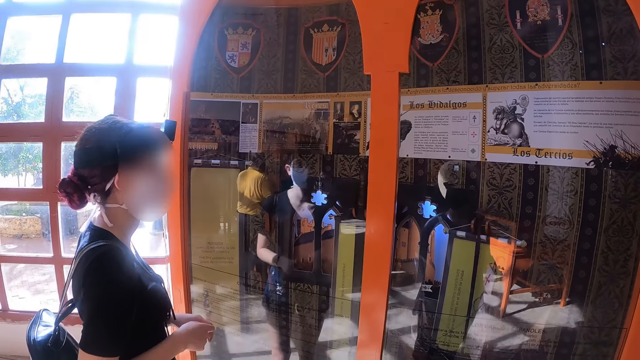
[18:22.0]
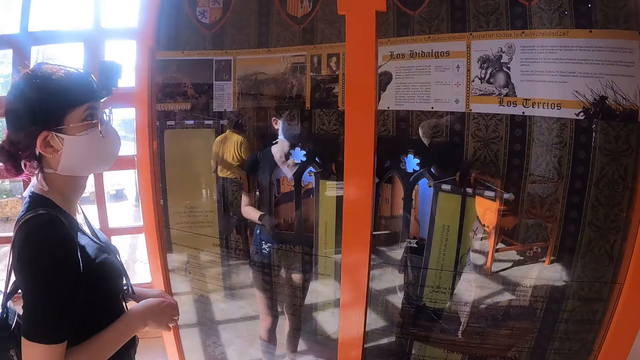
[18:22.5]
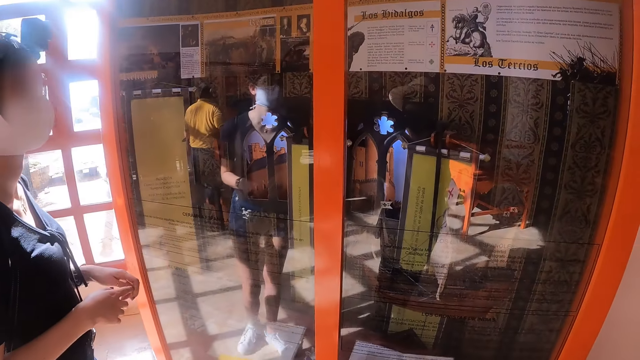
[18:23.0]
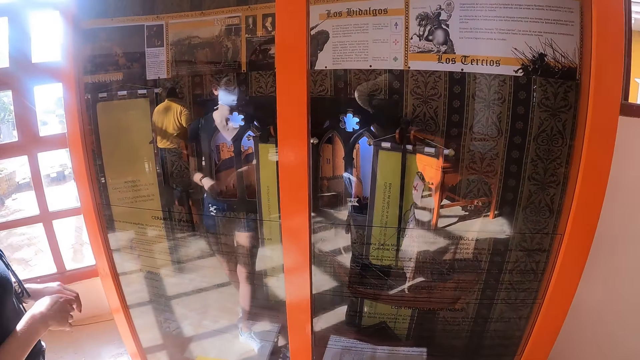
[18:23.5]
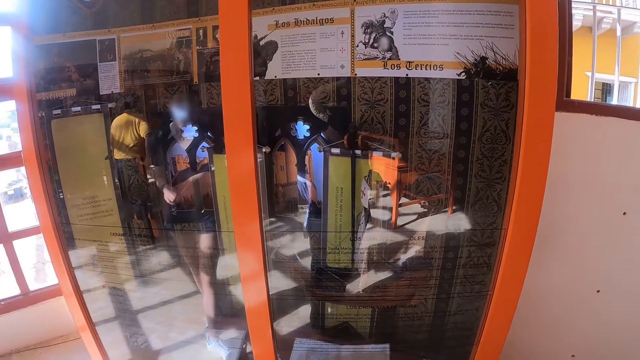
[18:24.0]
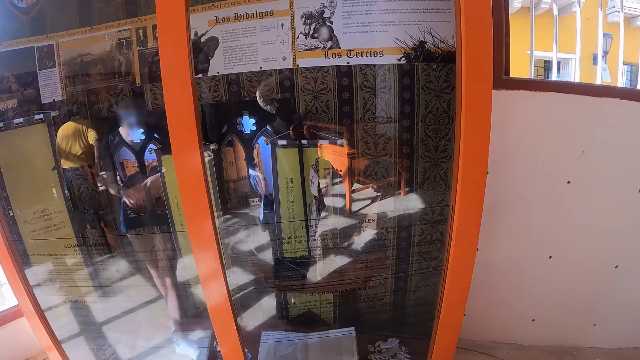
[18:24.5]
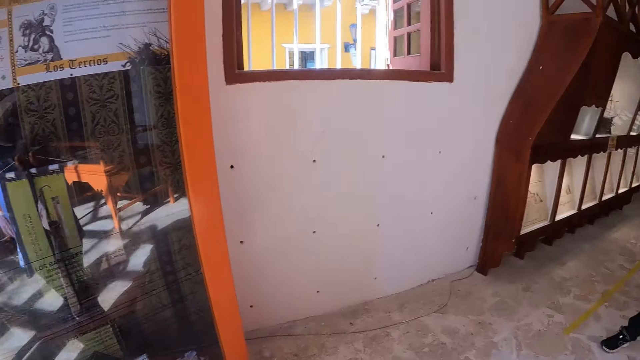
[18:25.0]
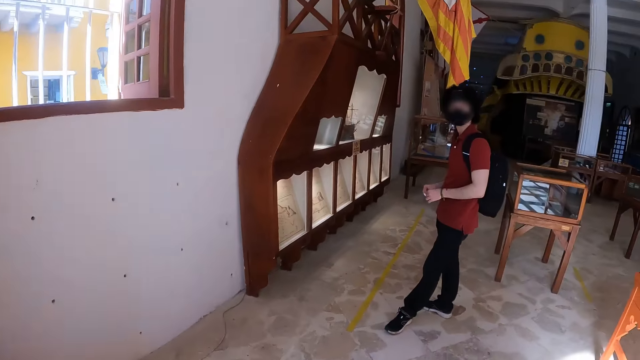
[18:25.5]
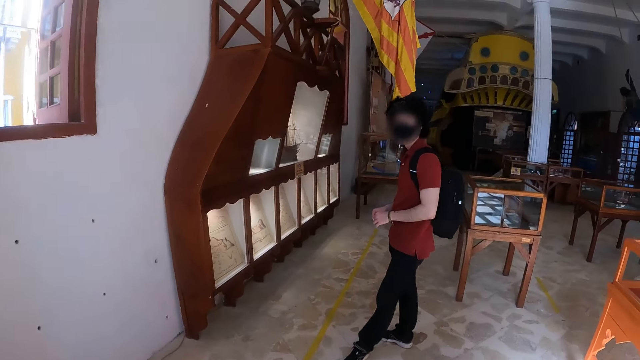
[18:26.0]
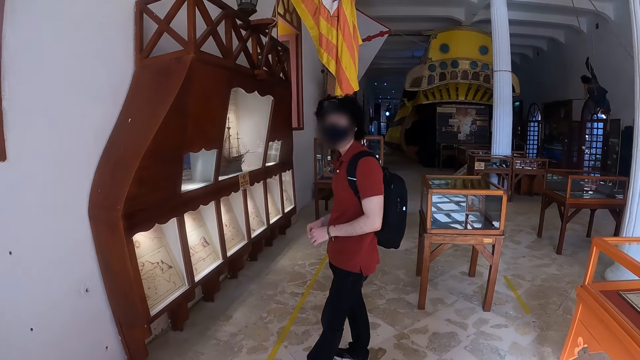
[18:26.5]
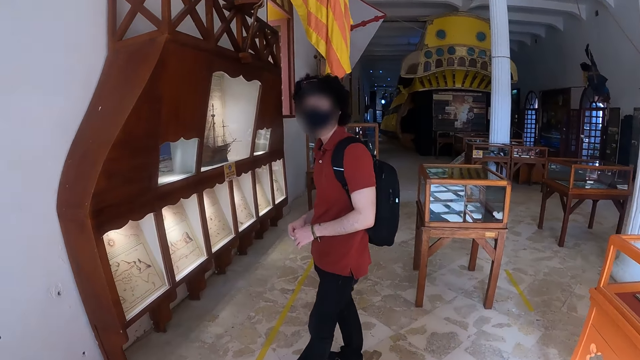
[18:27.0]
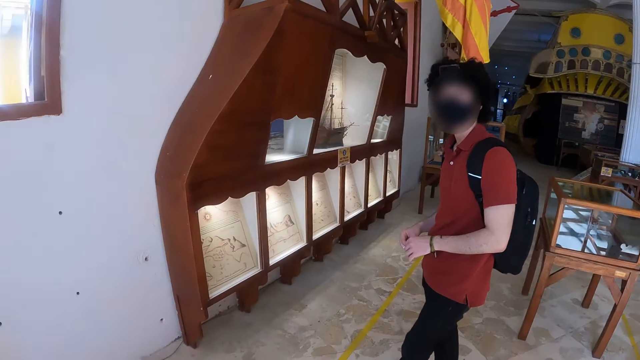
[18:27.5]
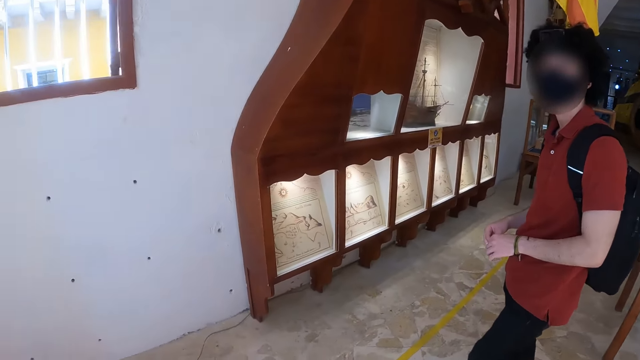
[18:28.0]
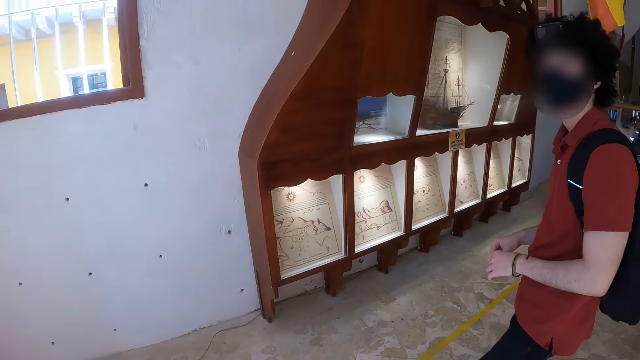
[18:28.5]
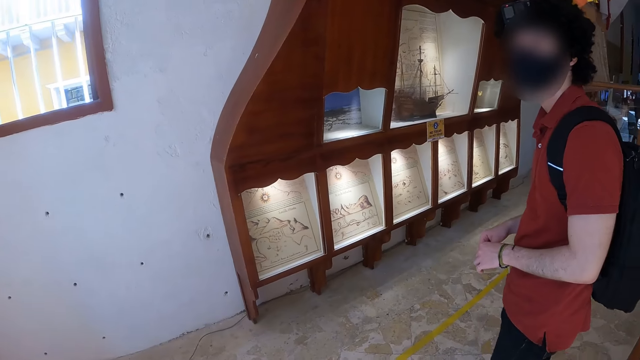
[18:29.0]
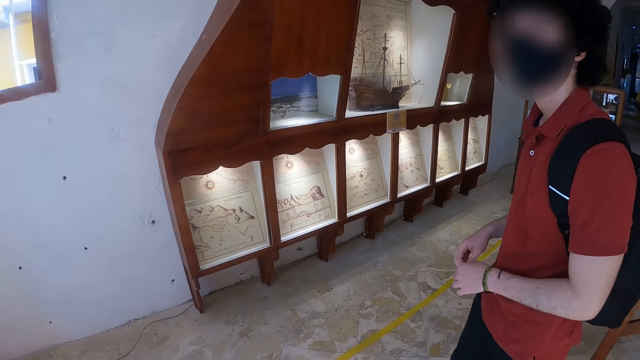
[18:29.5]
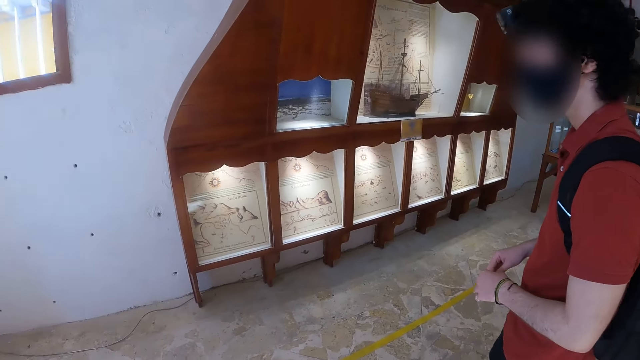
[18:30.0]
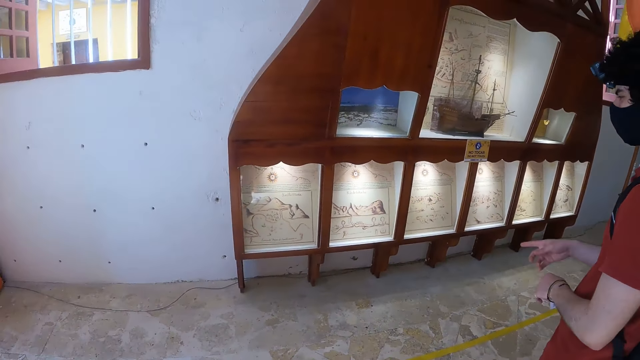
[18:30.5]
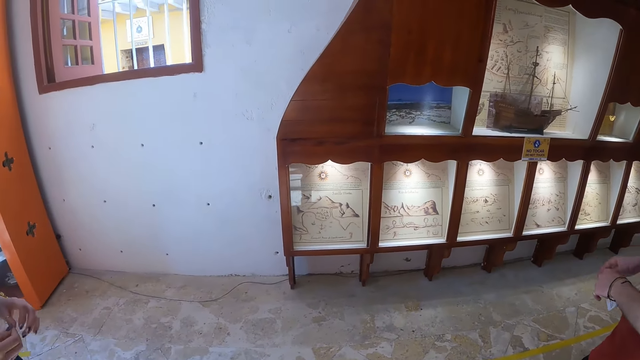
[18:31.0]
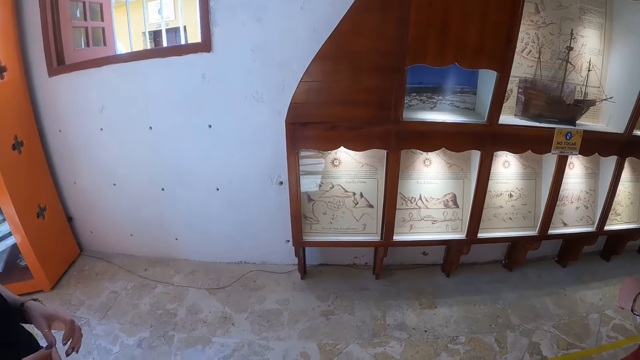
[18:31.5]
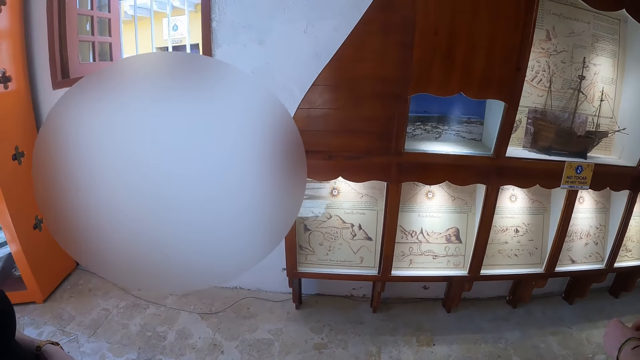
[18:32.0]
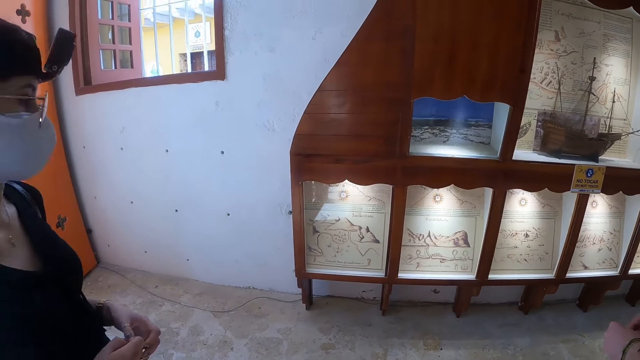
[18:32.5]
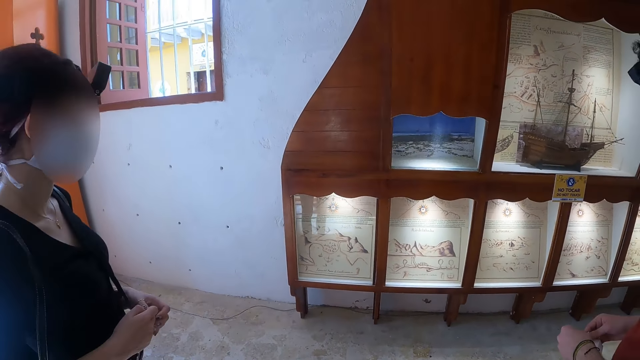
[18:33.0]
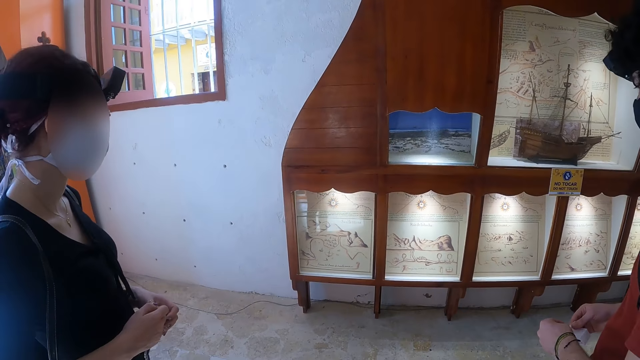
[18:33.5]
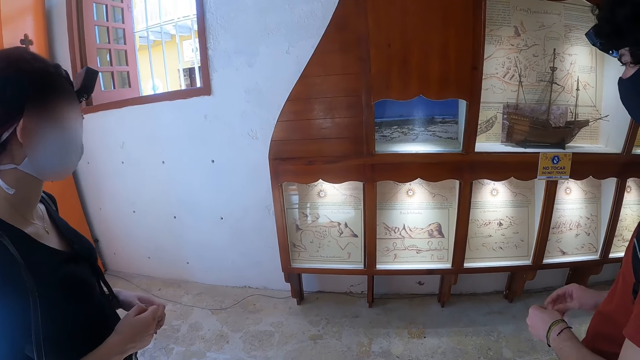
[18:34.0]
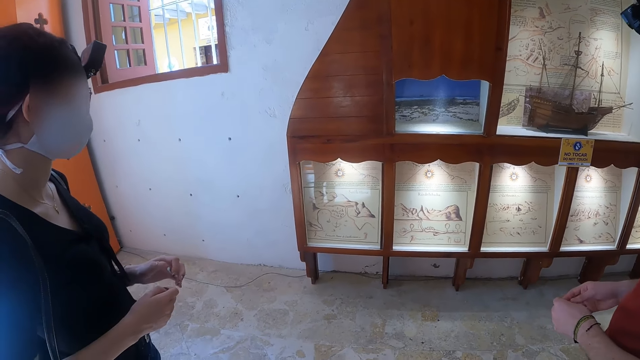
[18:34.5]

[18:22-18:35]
The camera wearer turns around. They walk around the museum and look at a man. They converse with the man. The man looks around the museum collection. The camera wearer looks around the museum collections.

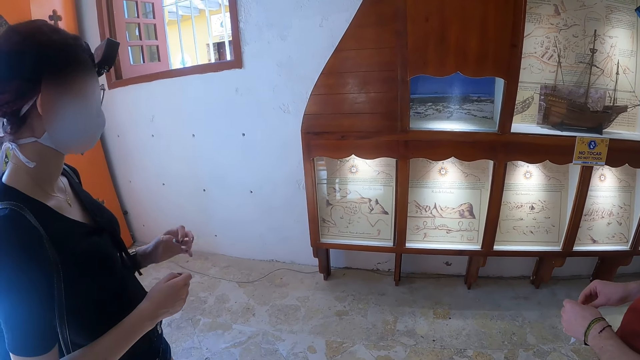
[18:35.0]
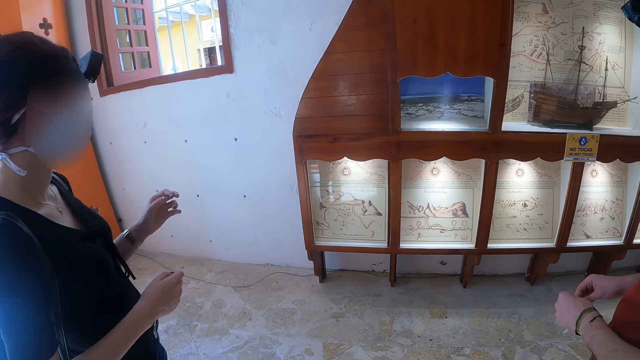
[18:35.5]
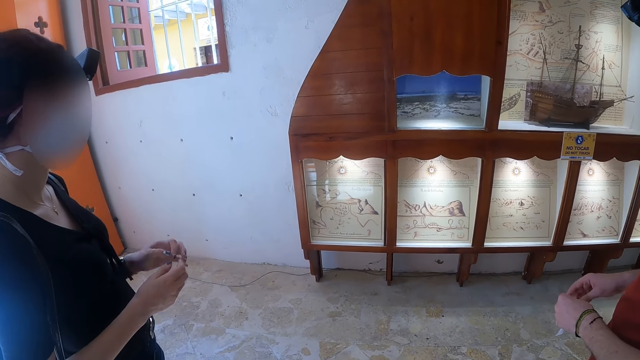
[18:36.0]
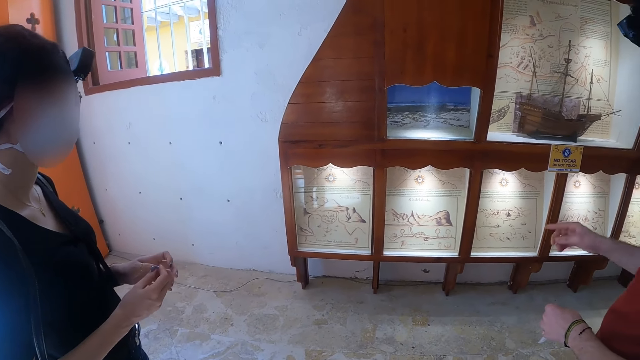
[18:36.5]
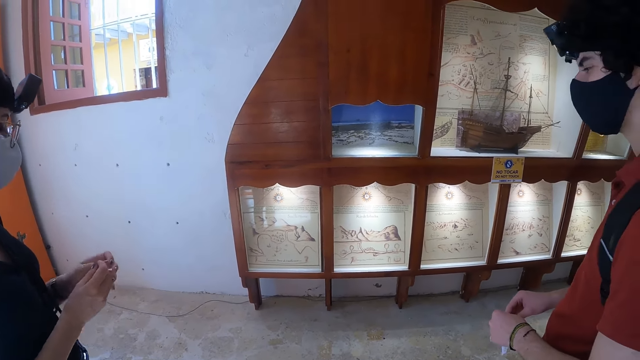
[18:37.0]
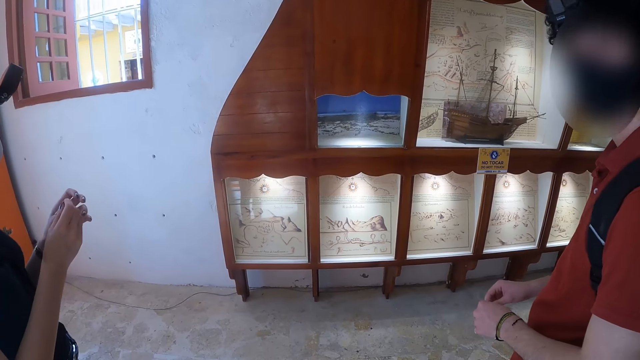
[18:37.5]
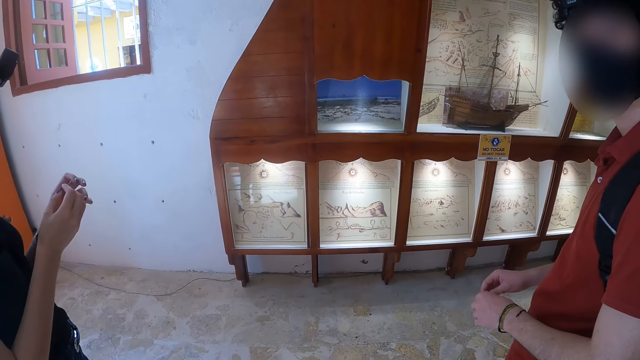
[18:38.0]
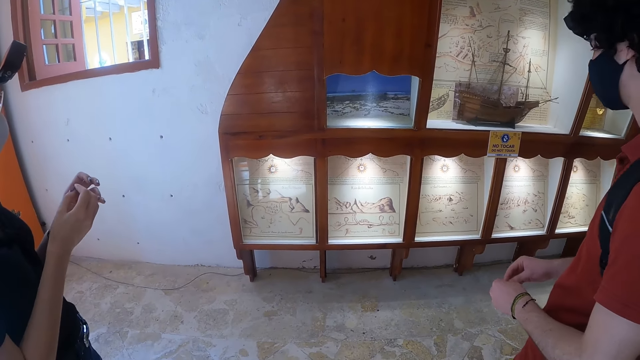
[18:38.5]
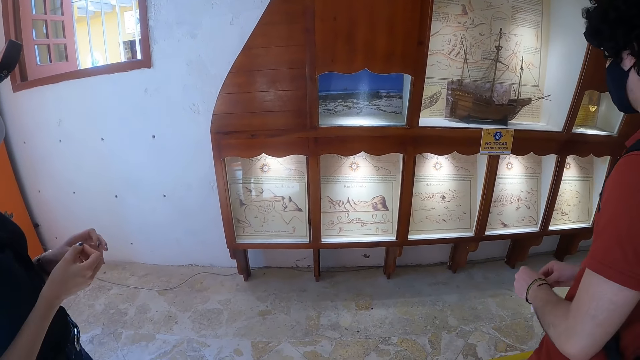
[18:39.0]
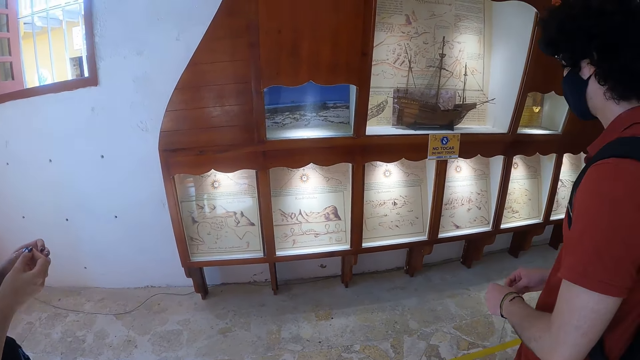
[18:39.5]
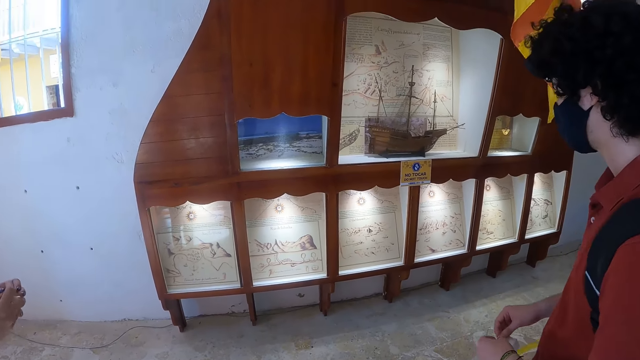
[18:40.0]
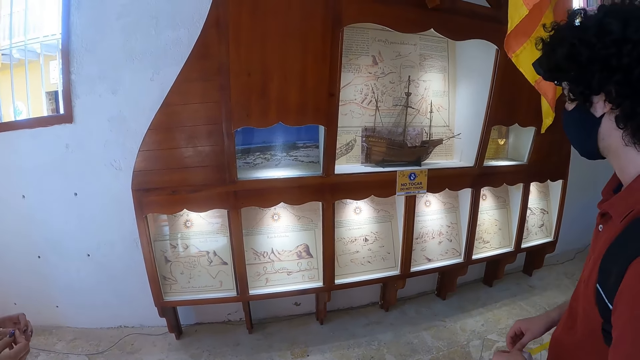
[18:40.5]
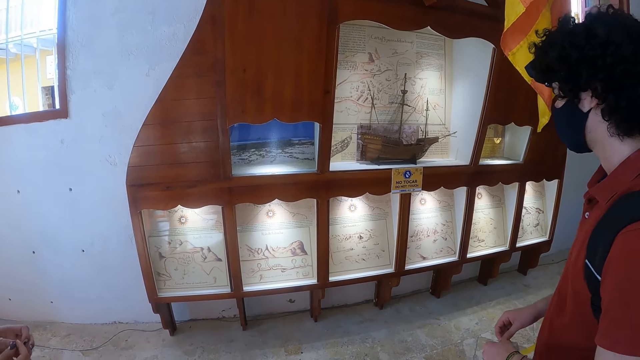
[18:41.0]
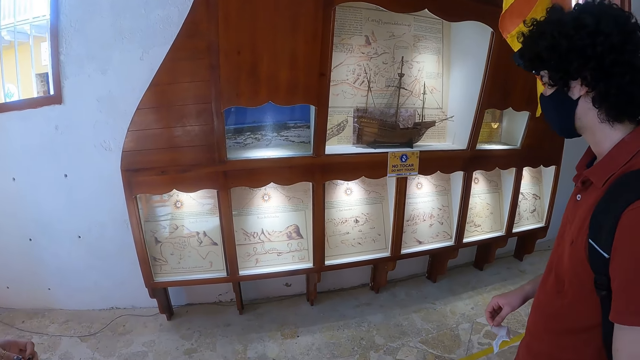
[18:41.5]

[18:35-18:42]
The camera wearer converses with a man and a woman. The man looks at the camera wearer. The camera wearer looks around the museum collection with the man and the woman.
